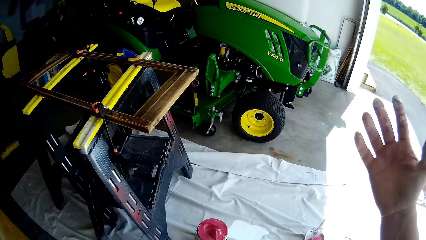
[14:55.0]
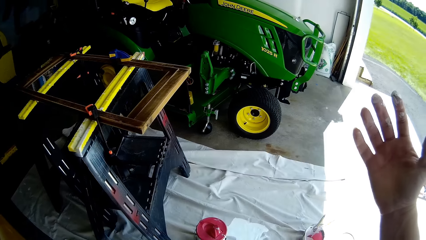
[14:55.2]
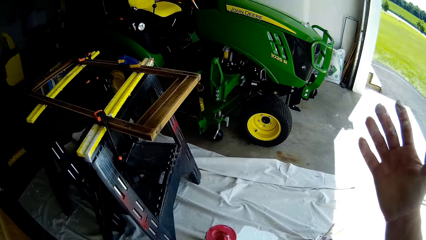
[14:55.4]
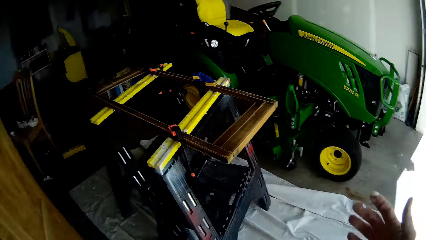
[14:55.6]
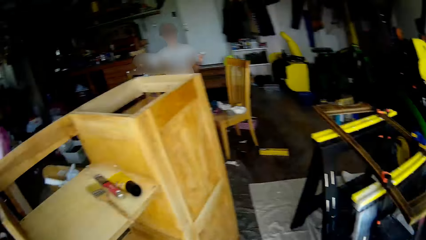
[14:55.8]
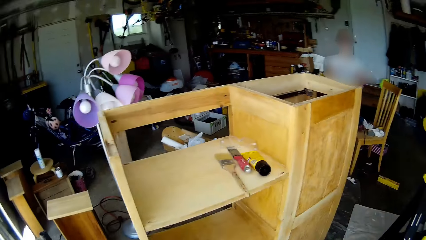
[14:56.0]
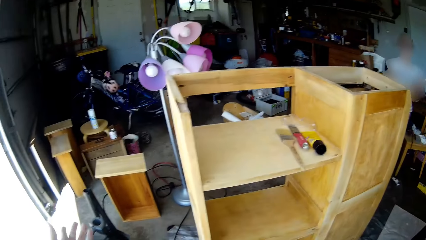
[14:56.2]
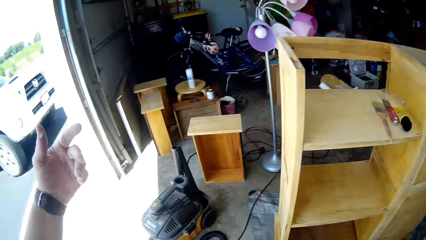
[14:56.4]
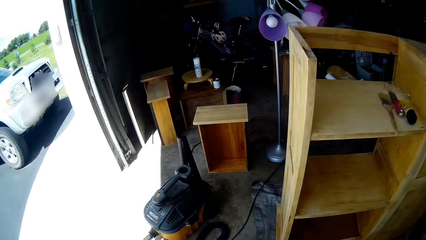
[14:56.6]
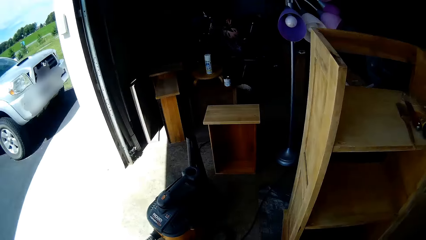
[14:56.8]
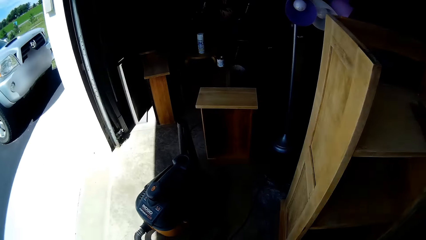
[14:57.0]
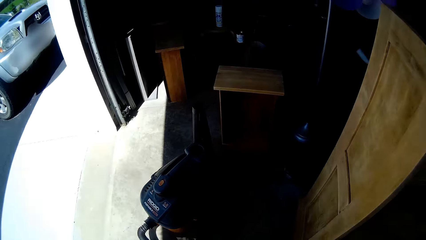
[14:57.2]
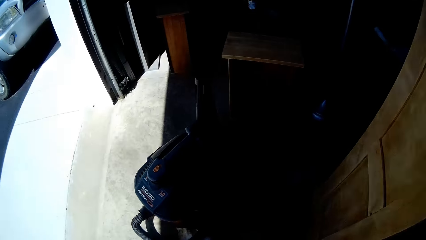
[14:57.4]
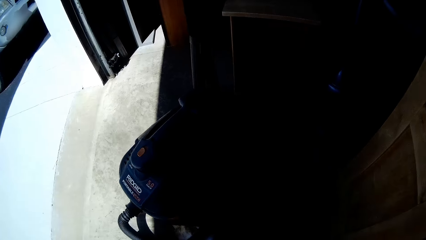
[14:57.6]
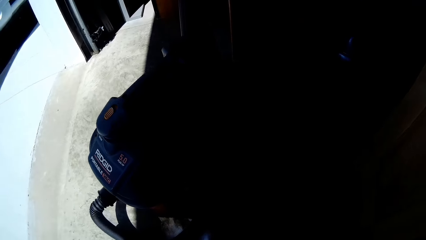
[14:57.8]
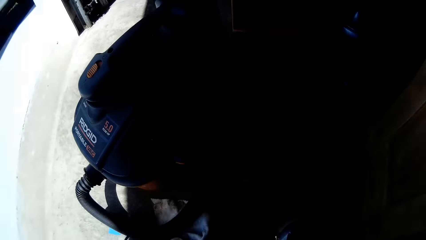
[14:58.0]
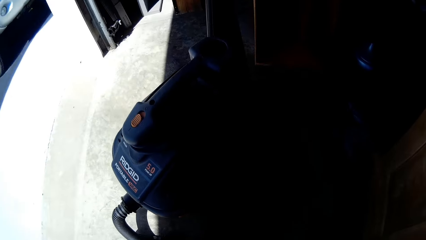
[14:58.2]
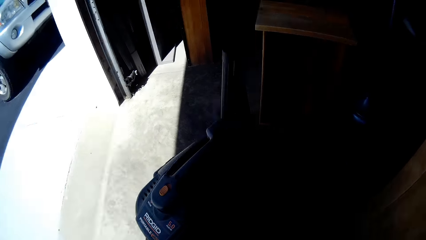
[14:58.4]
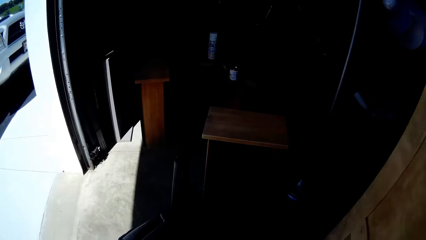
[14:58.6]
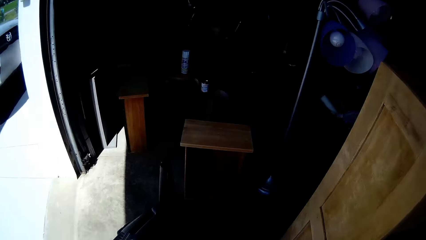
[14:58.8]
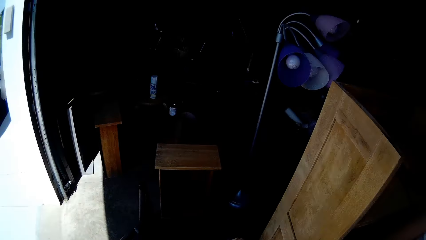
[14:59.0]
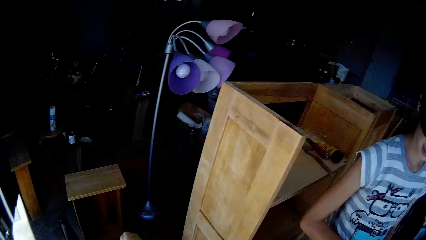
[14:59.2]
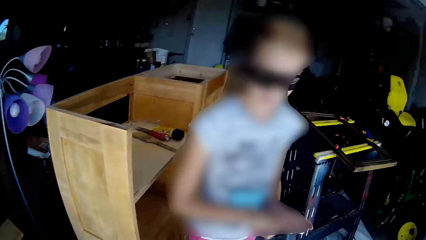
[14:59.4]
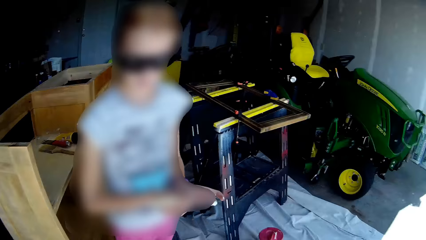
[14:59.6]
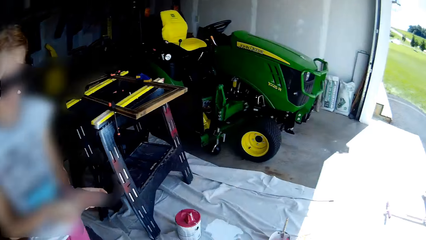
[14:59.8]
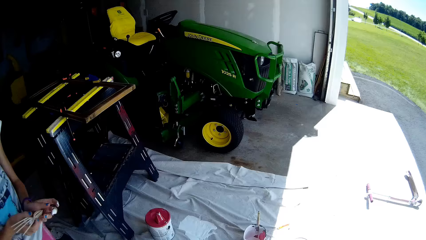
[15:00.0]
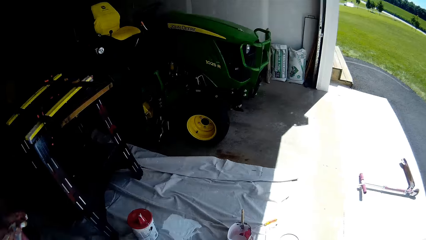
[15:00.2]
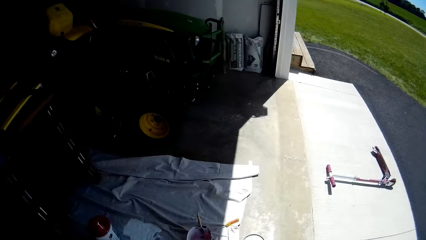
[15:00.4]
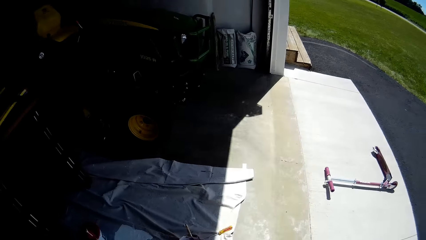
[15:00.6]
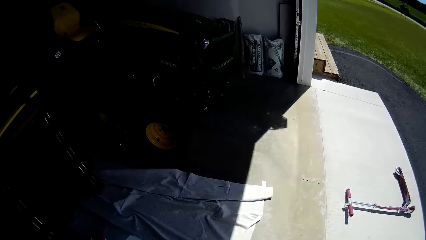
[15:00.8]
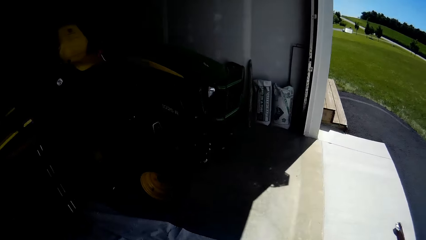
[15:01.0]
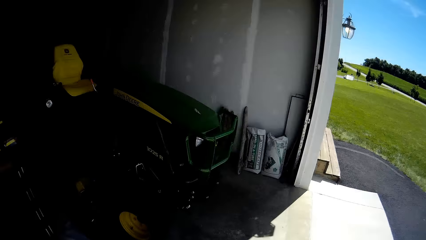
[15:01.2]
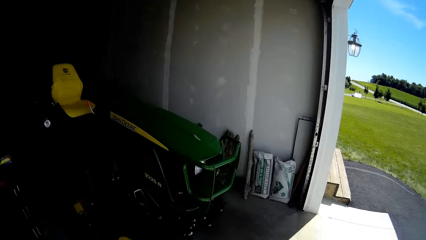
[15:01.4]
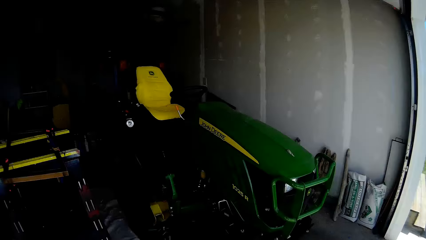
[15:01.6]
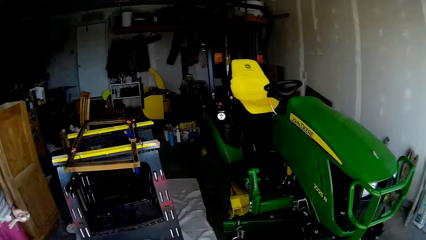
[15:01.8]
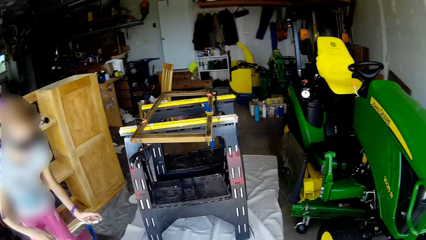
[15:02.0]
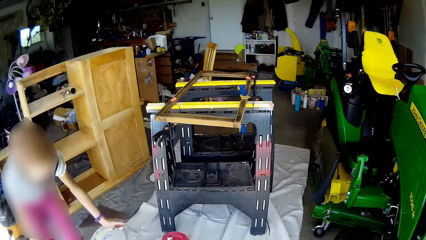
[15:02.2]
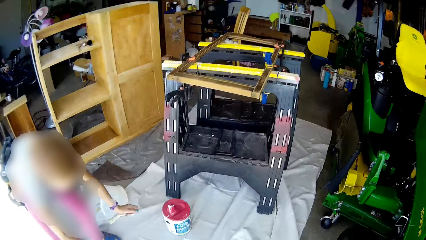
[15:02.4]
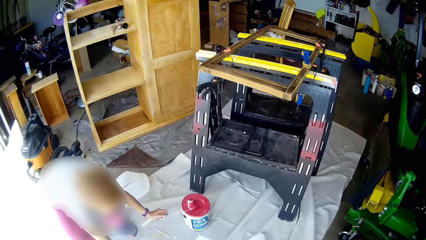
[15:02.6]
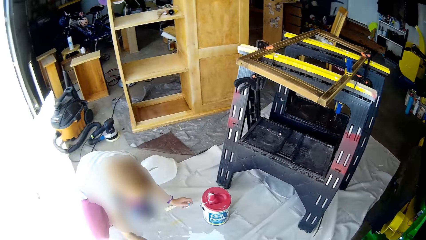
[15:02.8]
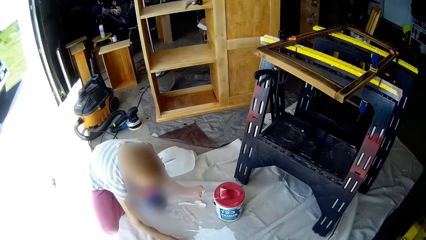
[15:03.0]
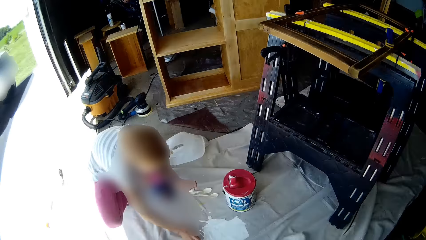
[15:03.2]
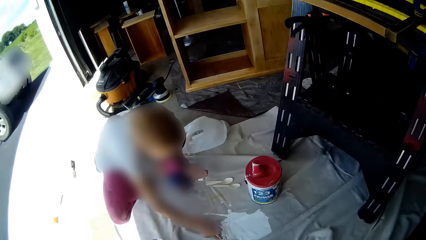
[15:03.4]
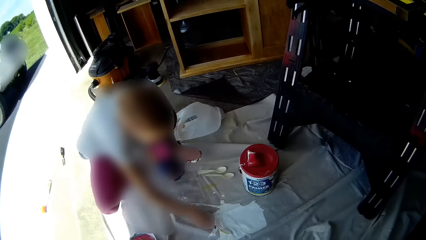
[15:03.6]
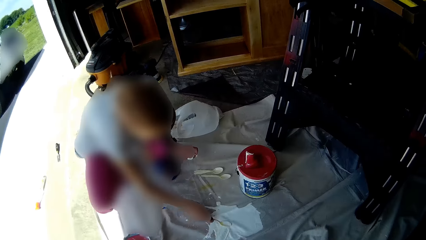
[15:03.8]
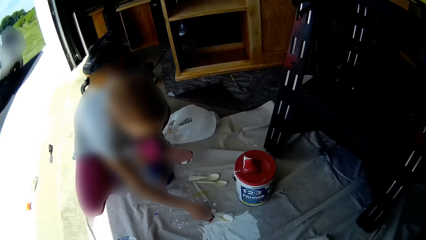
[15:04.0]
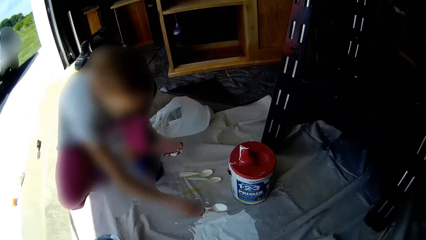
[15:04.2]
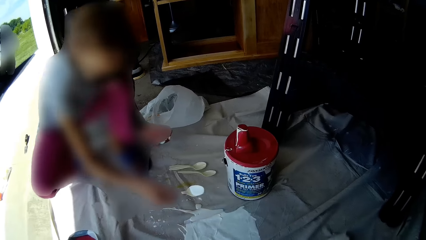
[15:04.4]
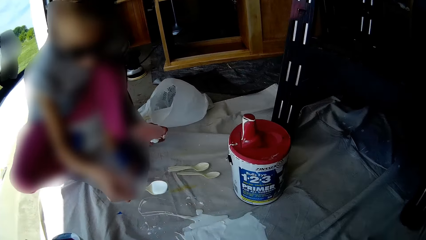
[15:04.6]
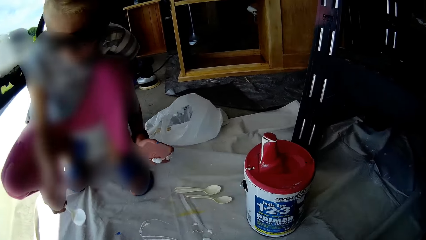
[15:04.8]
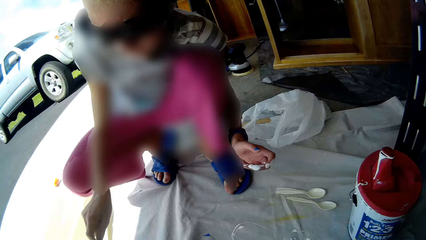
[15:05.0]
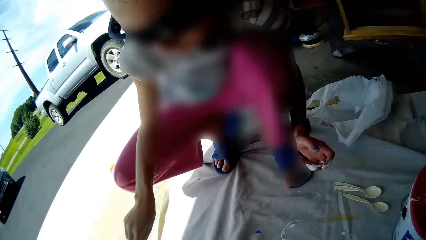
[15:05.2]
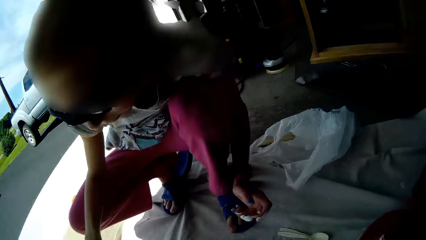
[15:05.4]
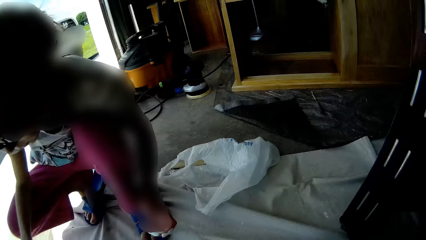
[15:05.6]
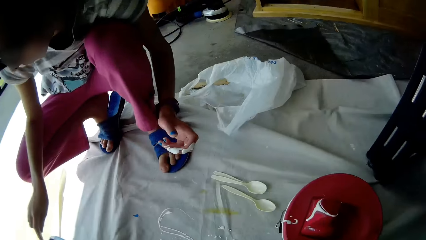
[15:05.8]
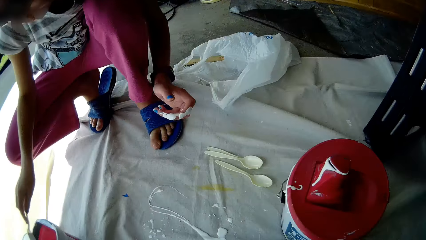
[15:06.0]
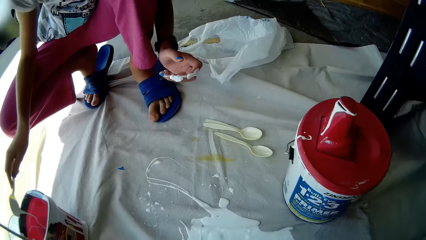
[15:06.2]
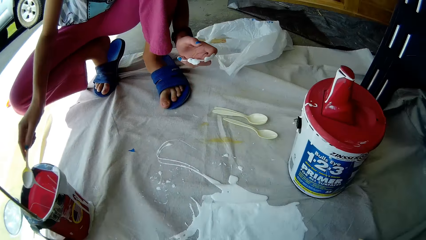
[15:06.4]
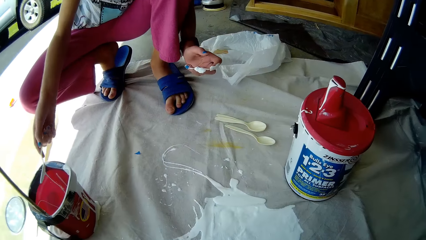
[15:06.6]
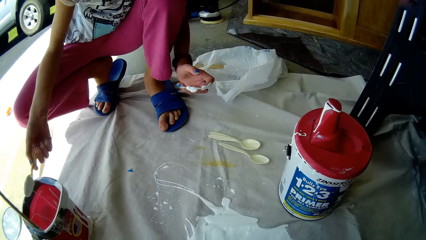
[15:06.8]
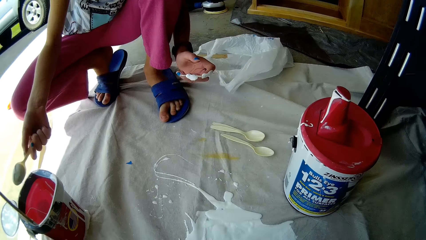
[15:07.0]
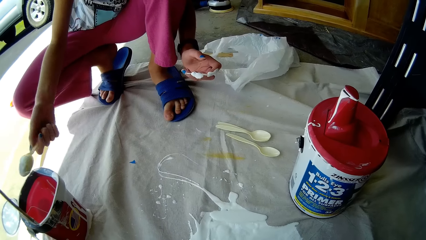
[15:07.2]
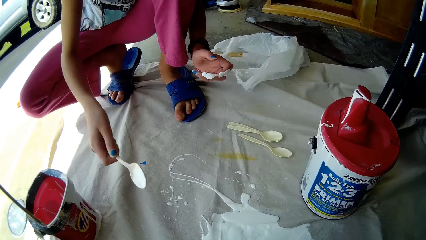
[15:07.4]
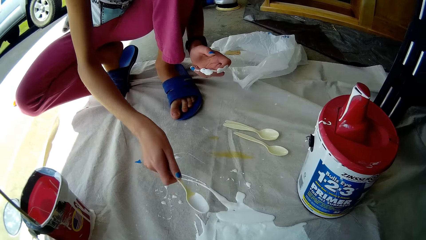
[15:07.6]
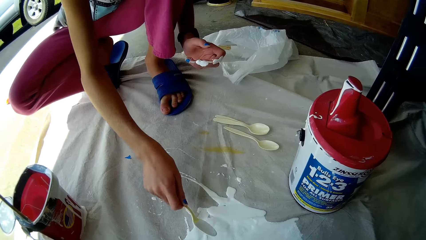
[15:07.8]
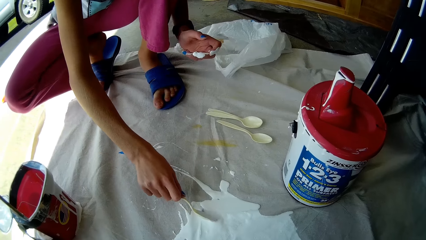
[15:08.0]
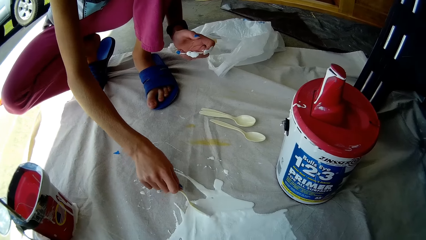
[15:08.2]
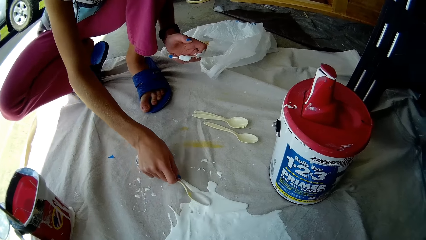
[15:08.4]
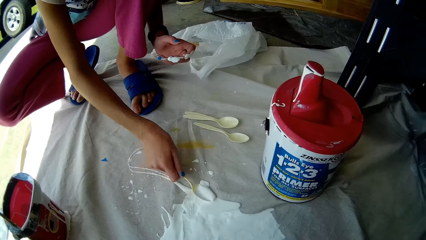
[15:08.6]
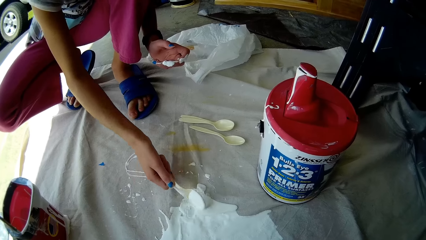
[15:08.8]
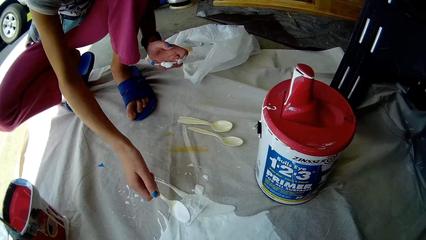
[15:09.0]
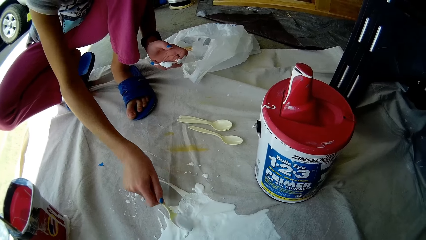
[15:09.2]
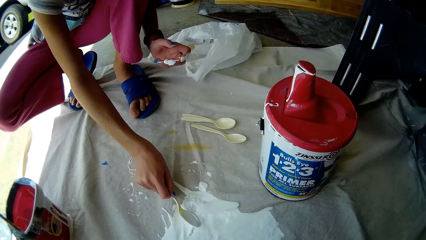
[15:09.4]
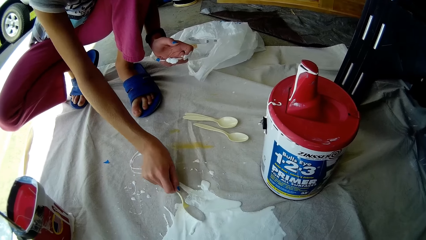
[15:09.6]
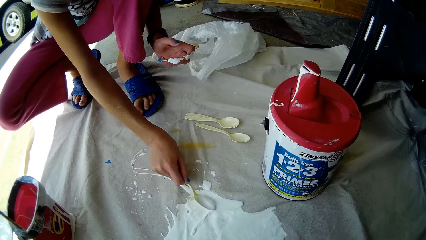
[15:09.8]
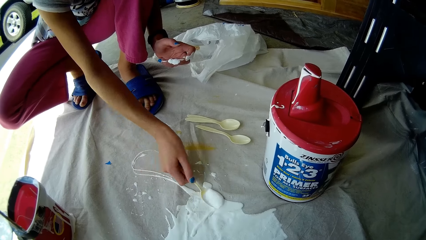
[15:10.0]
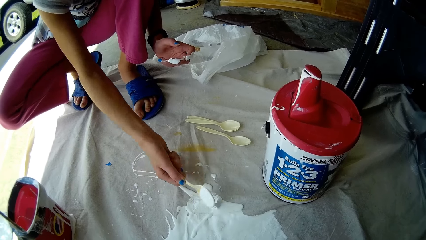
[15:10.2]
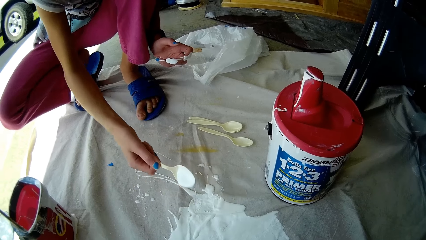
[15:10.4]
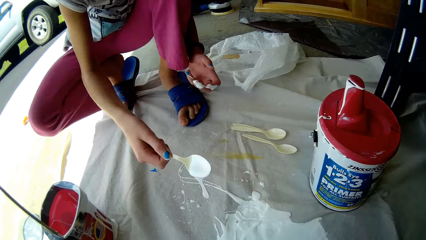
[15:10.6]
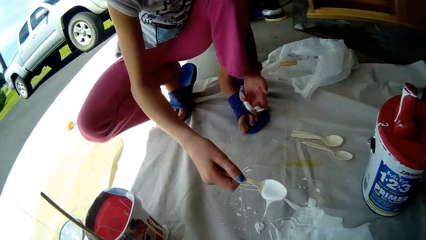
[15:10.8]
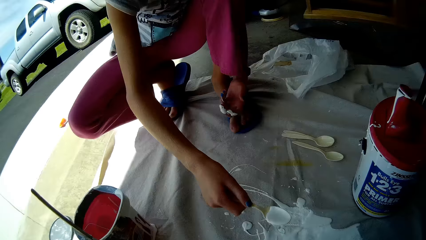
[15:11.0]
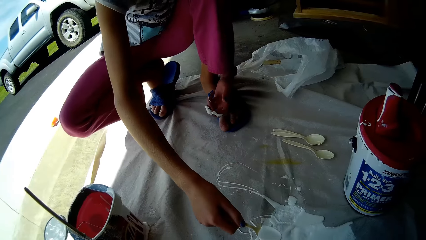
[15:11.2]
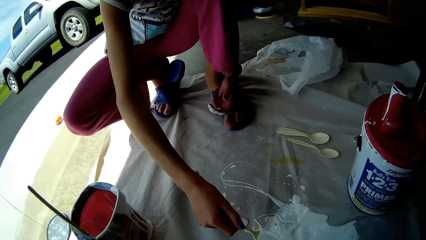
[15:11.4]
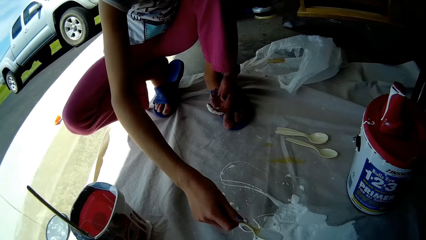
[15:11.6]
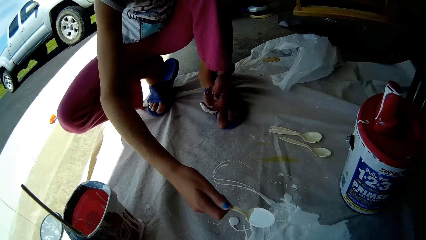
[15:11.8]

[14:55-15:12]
The camera wearer spreads her hand. She interacts with the girl by gestures. The girl drops two plastic spoons on the cloth with her left hand. The girl scoops some white paint from the cloth into the paint container with a plastic spoon. The girl puts the paint in the container. The girl scoops some white paint from the cloth into the paint container with the plastic spoon.
